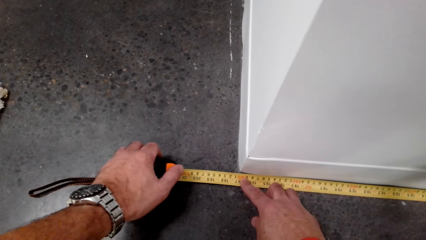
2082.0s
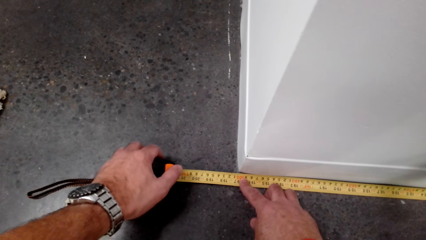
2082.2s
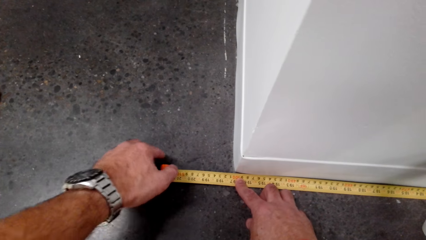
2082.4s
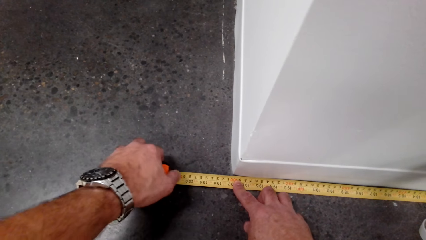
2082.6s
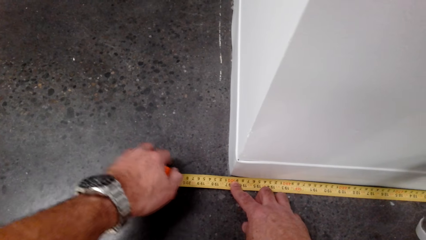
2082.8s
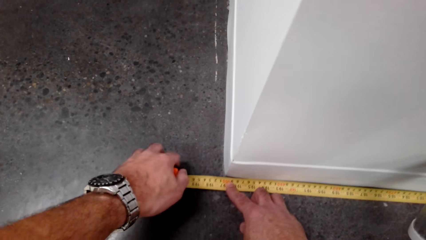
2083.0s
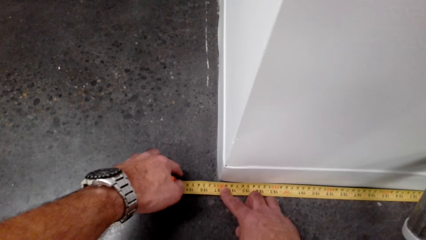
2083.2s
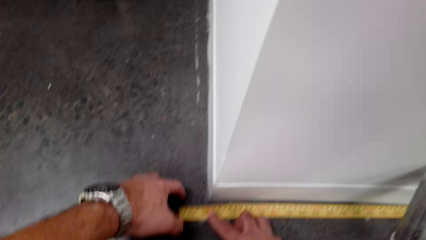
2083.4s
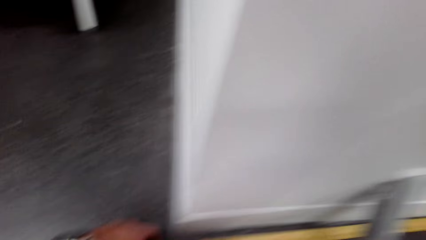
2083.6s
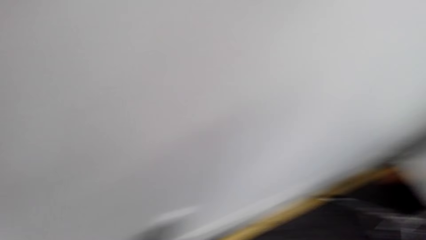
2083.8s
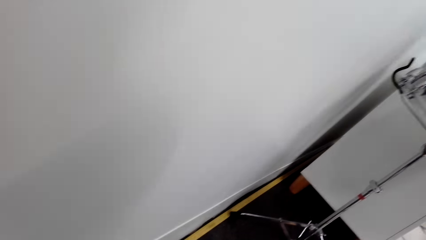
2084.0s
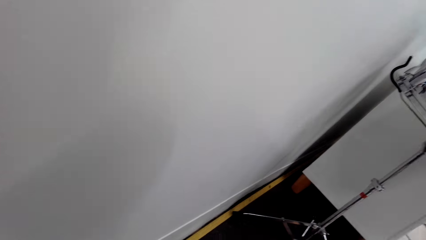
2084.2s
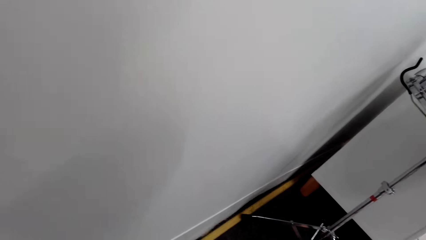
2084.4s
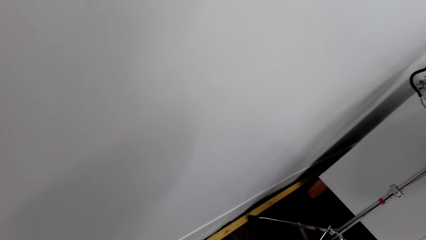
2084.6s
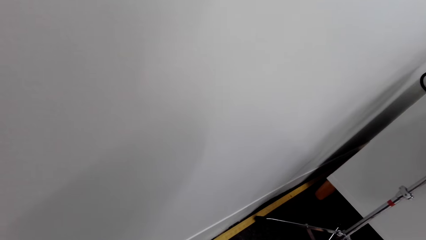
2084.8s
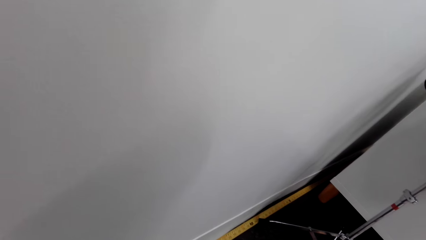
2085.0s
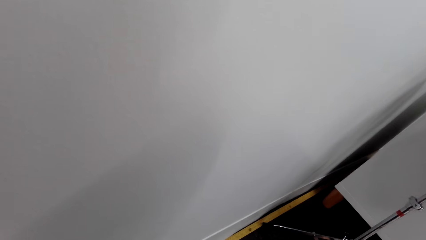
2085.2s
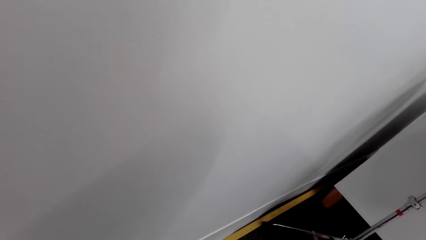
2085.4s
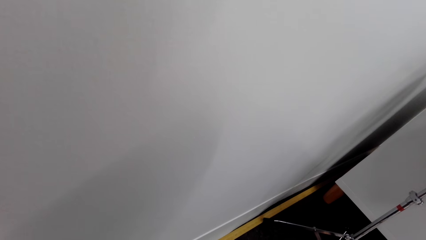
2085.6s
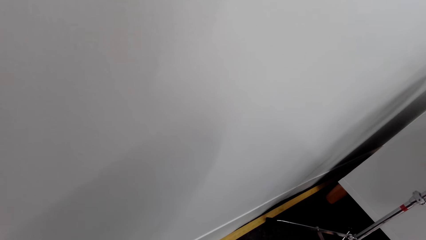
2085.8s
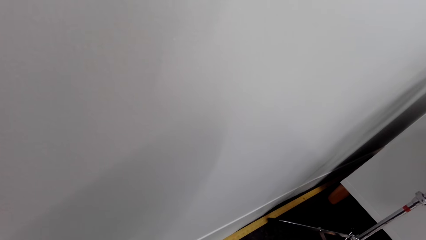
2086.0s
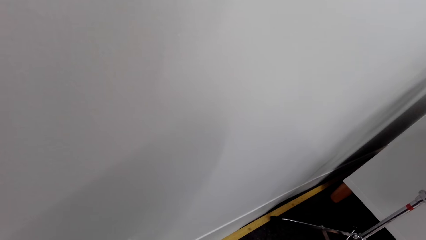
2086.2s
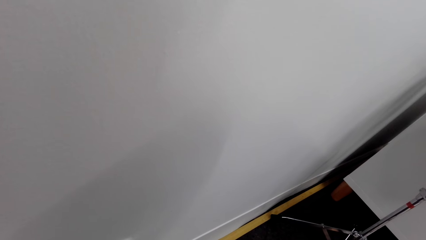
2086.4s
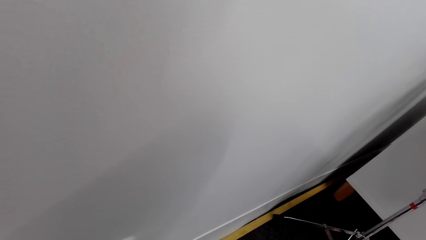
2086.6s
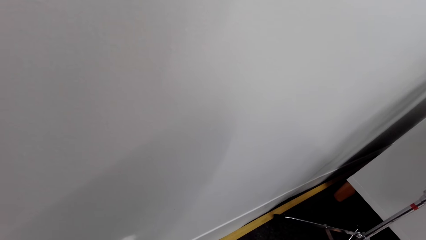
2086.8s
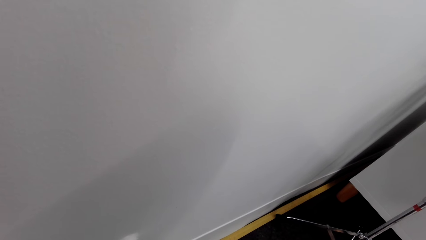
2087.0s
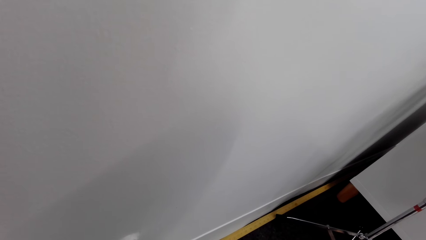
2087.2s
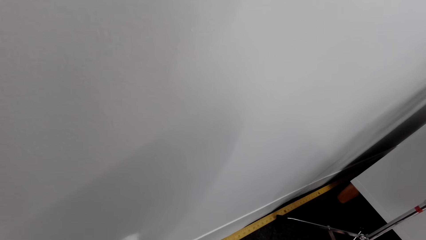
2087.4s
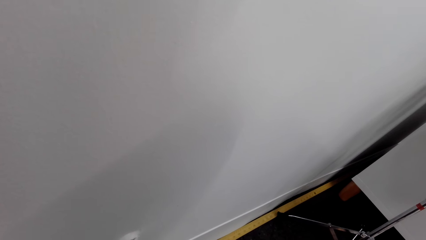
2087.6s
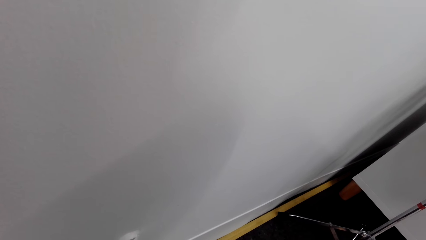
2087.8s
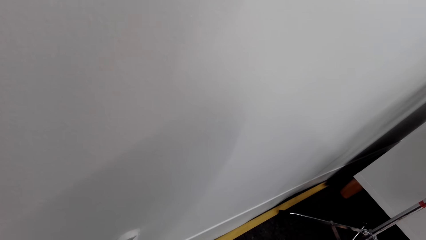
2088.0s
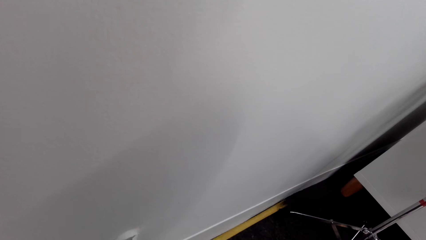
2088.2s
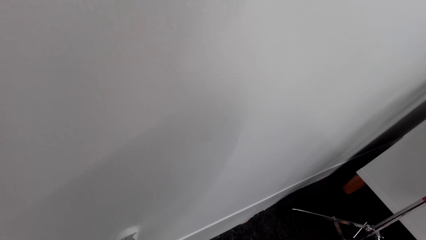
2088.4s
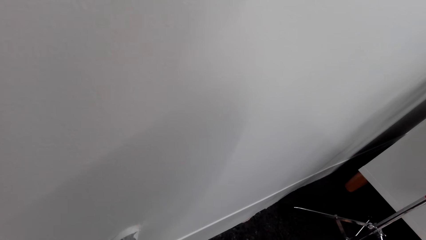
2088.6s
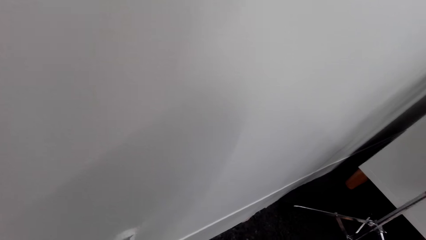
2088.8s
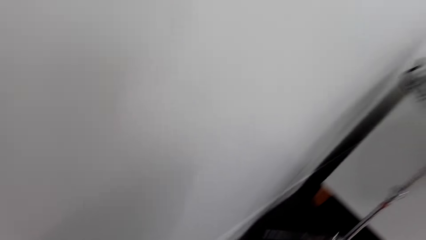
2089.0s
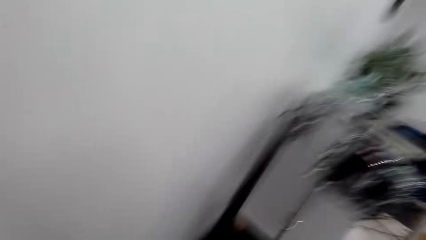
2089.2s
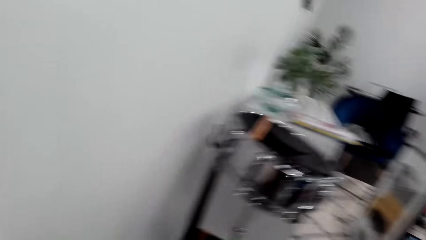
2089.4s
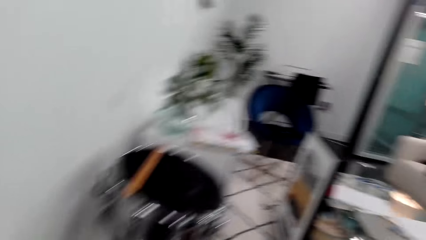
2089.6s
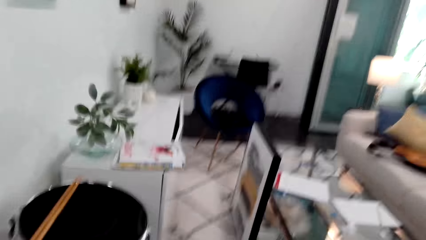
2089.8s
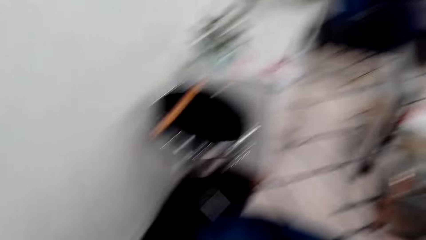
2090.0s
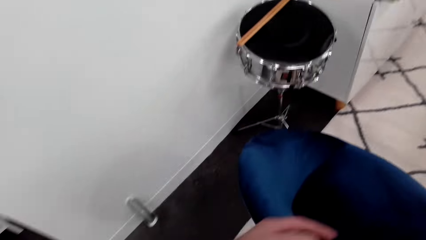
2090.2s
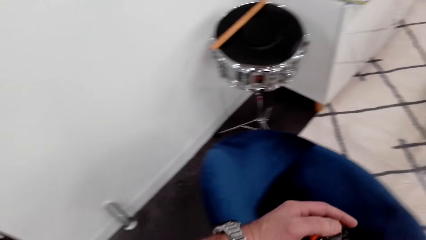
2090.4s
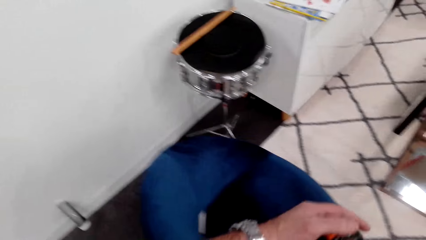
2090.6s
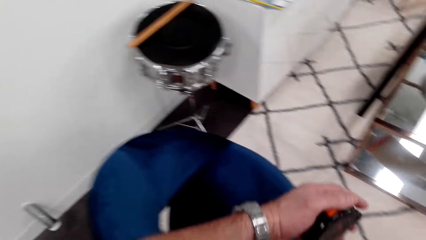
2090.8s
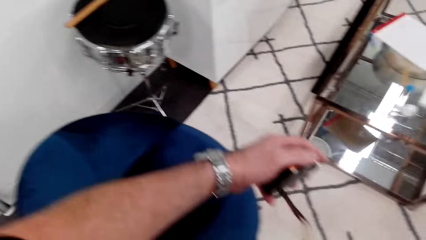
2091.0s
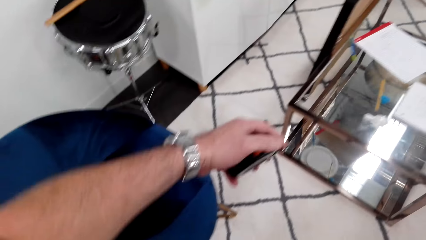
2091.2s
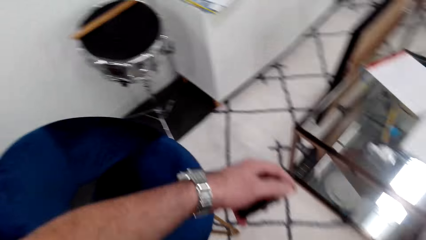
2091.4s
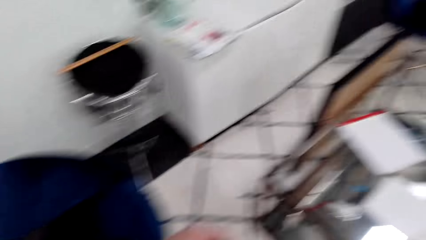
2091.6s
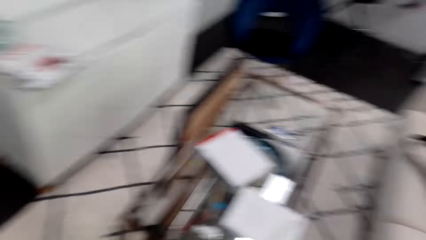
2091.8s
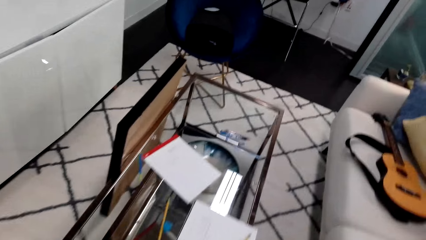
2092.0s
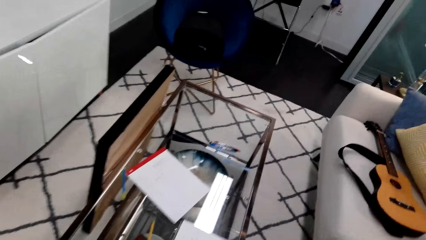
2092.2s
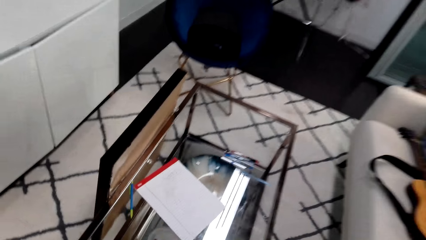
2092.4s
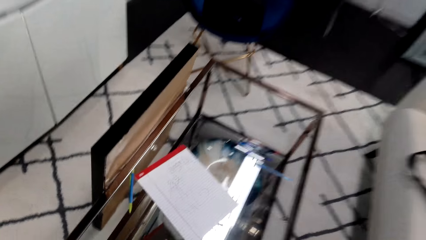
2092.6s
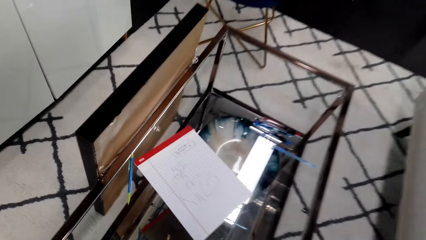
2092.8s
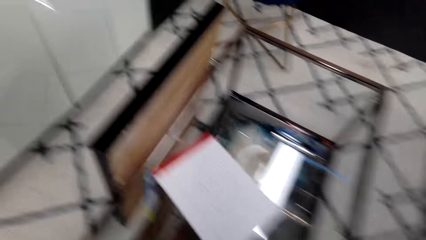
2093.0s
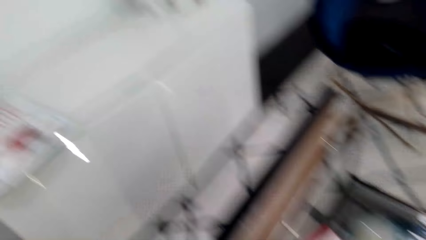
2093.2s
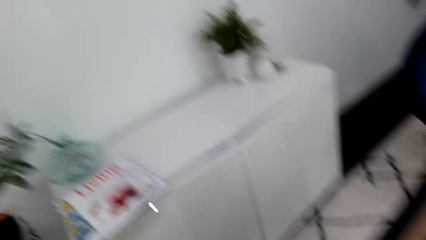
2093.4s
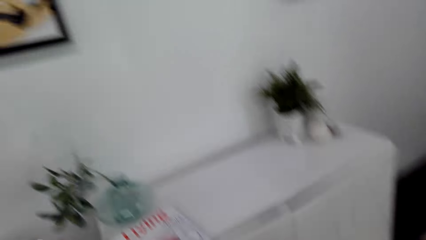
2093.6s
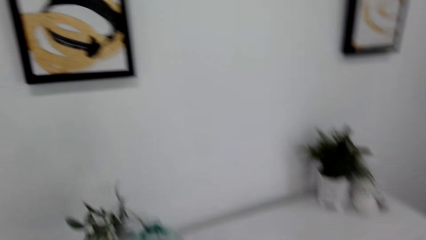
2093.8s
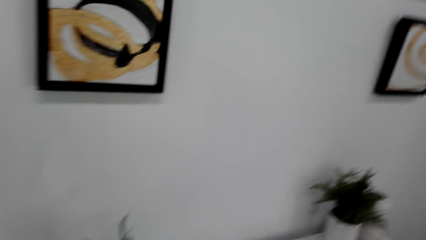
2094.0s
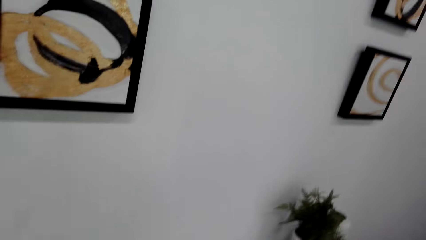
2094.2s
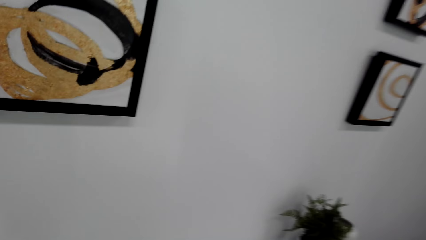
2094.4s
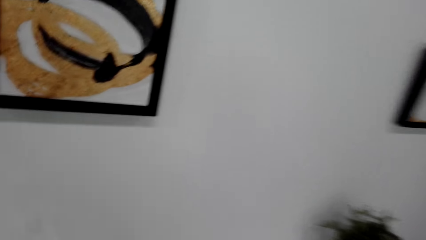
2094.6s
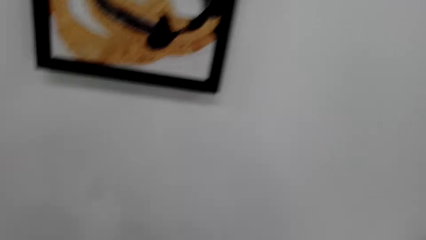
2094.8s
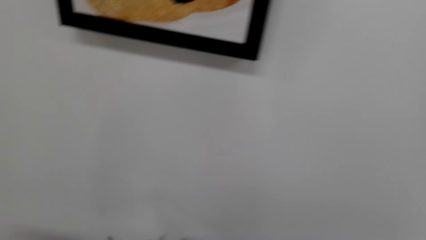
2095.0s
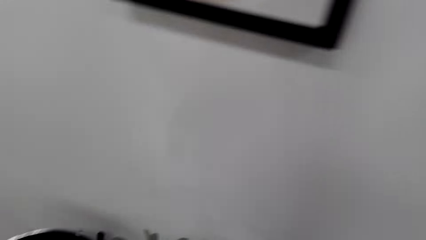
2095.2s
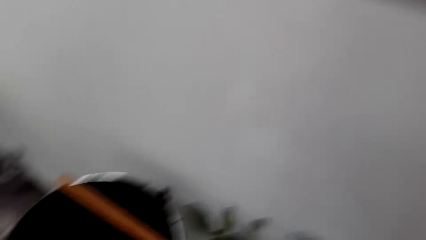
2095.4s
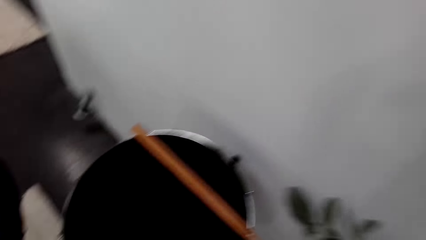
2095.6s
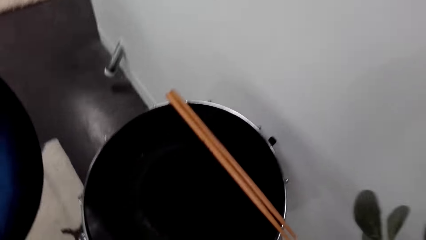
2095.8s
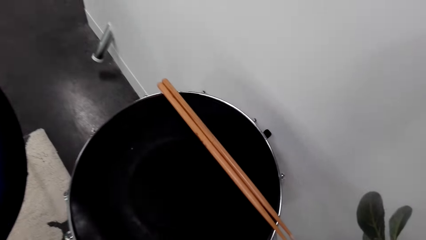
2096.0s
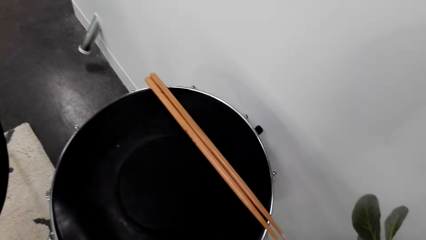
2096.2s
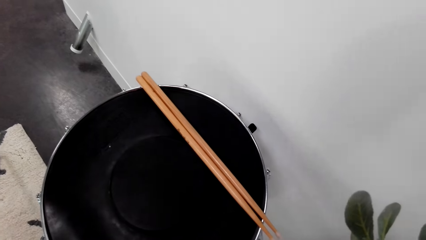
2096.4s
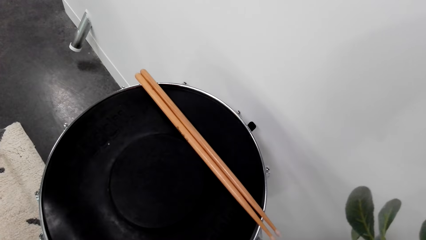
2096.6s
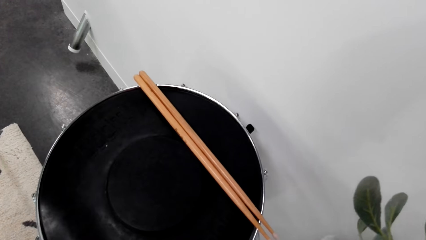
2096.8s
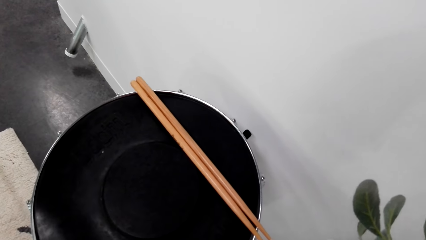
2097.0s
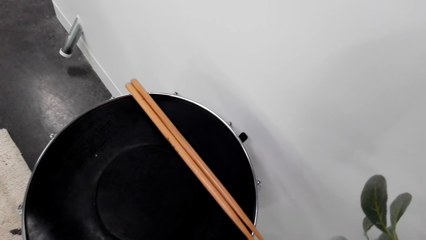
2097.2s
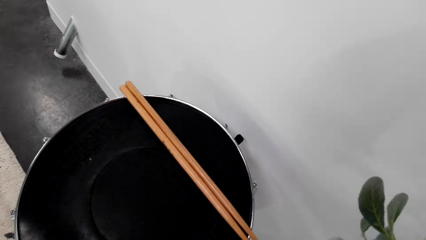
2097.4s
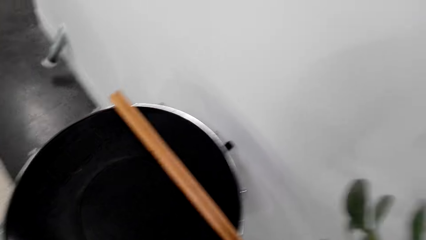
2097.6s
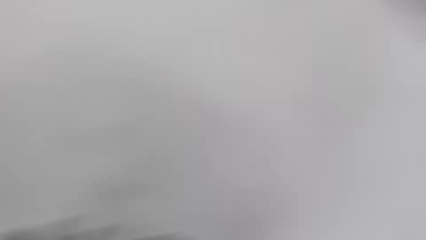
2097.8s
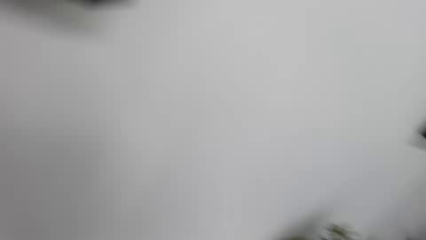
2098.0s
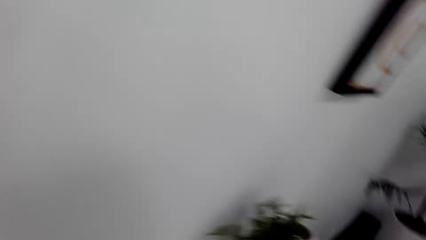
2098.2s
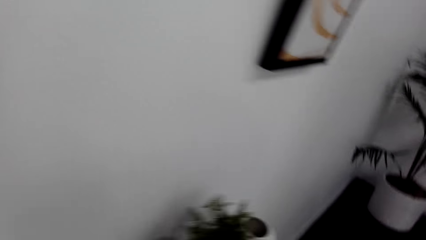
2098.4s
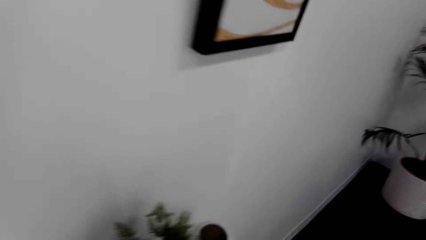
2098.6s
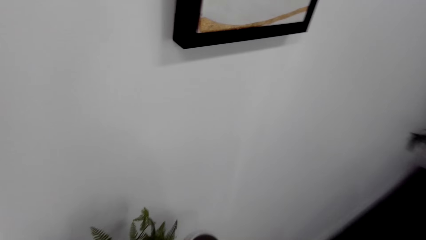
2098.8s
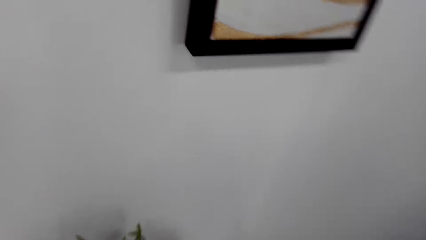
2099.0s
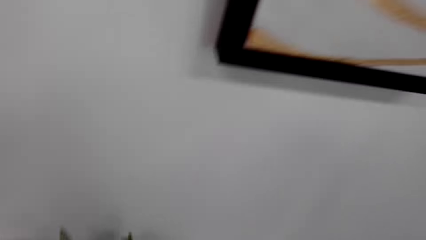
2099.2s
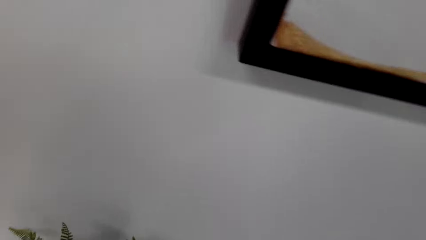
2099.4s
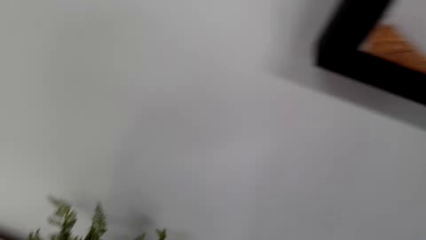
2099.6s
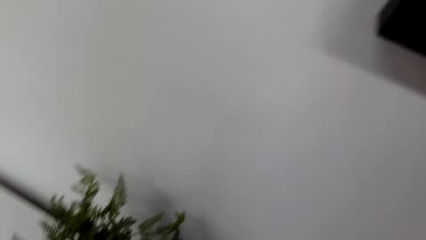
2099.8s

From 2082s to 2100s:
The camera wearer walks in the room. They look at the wall.
